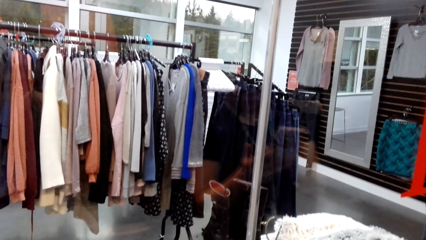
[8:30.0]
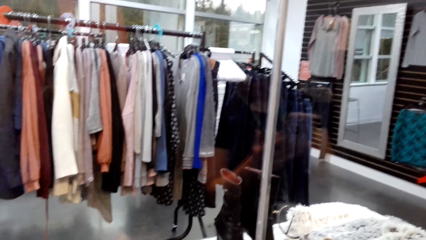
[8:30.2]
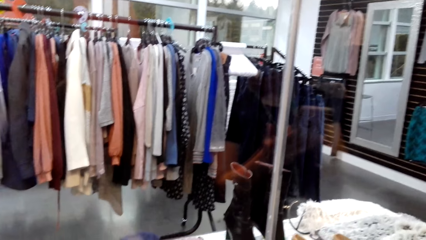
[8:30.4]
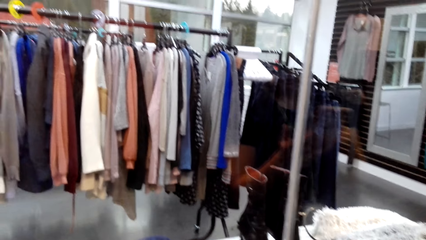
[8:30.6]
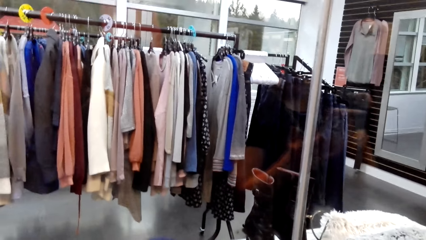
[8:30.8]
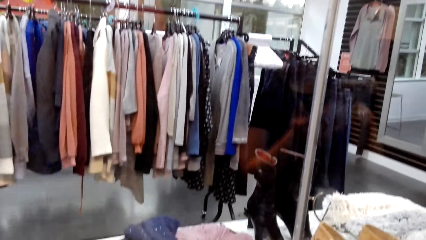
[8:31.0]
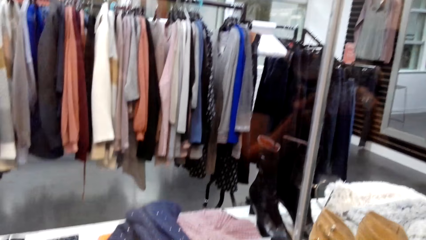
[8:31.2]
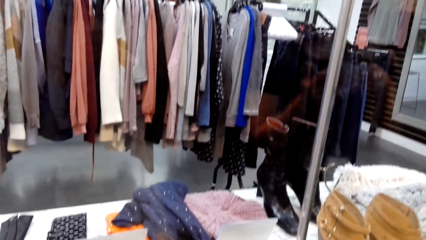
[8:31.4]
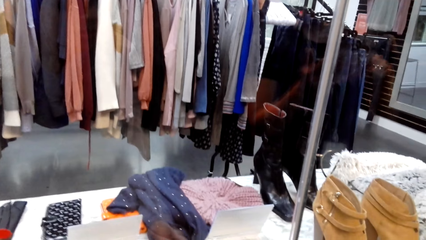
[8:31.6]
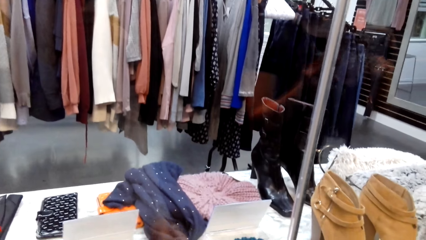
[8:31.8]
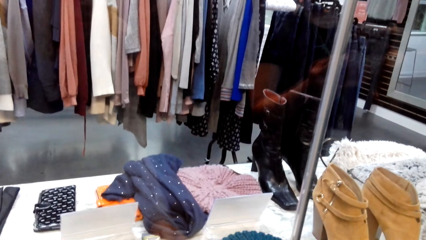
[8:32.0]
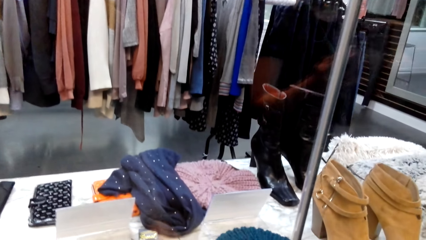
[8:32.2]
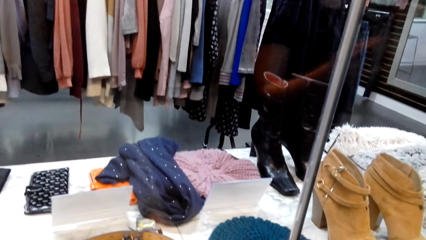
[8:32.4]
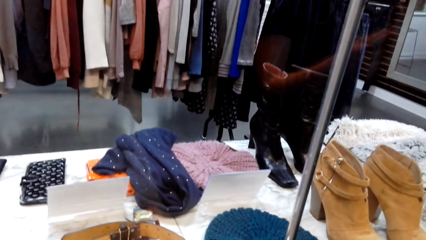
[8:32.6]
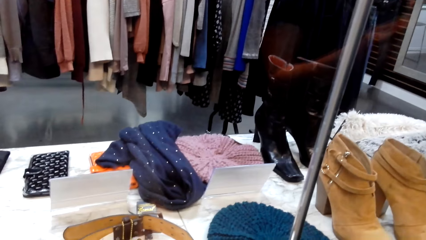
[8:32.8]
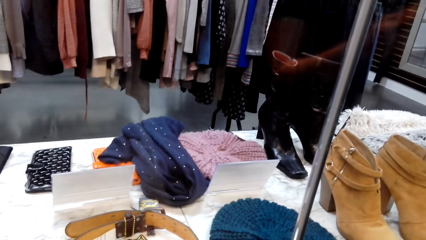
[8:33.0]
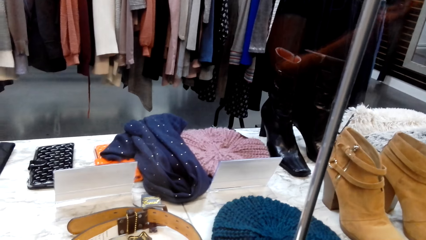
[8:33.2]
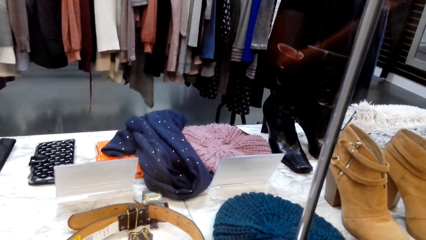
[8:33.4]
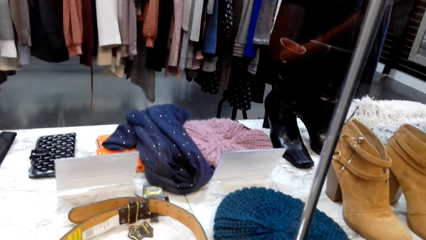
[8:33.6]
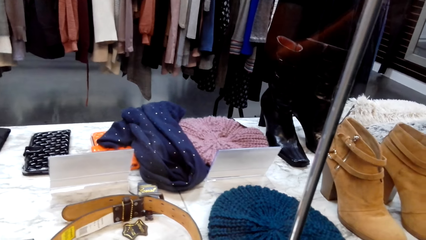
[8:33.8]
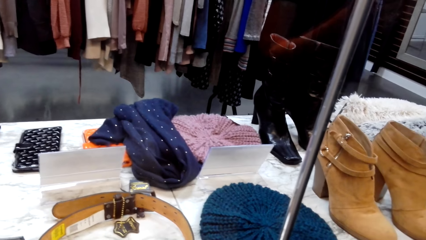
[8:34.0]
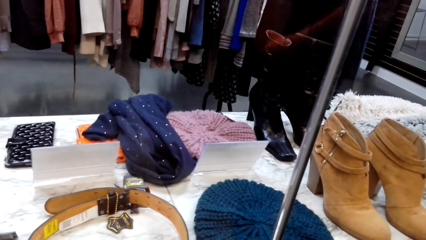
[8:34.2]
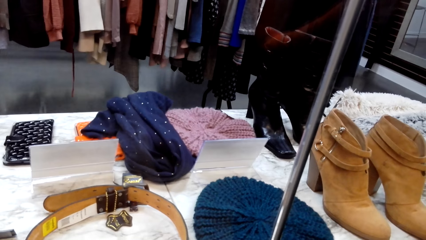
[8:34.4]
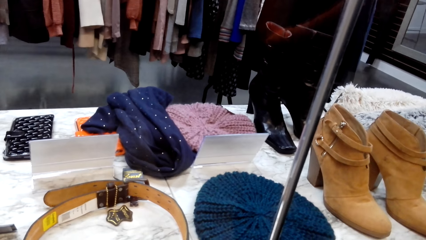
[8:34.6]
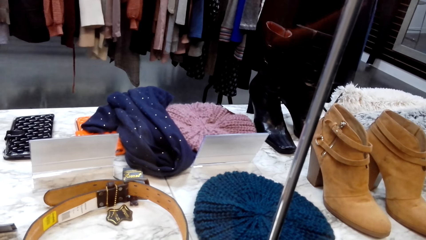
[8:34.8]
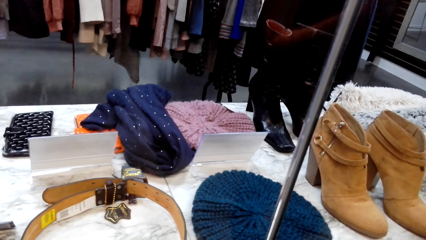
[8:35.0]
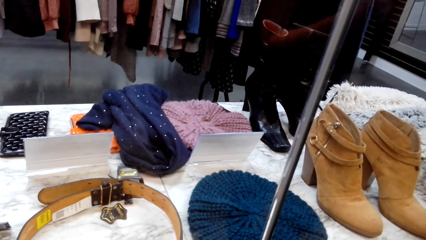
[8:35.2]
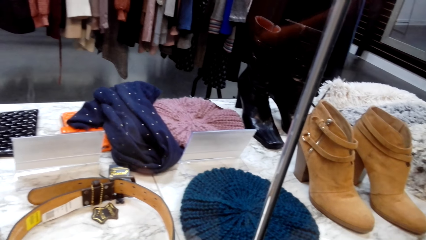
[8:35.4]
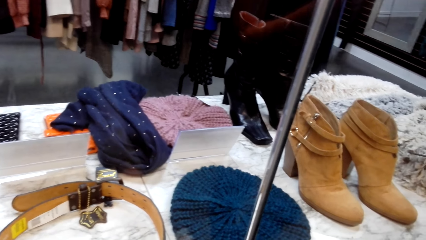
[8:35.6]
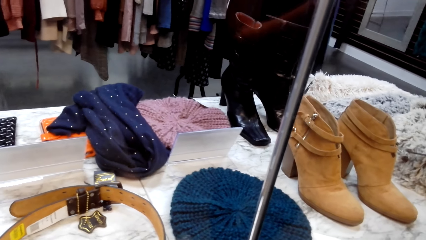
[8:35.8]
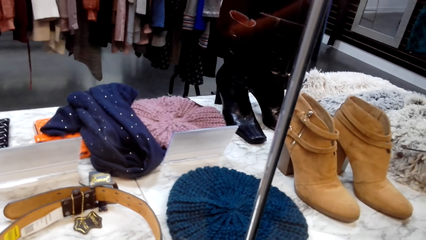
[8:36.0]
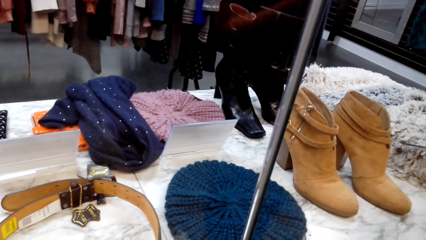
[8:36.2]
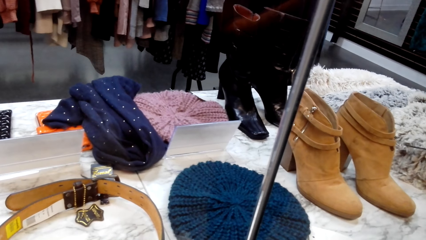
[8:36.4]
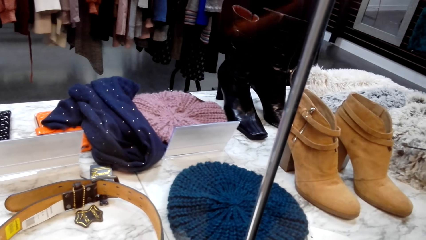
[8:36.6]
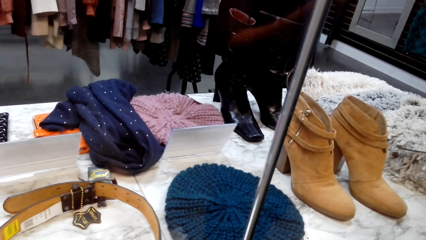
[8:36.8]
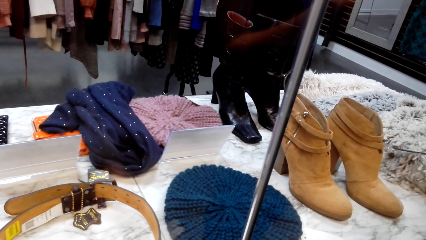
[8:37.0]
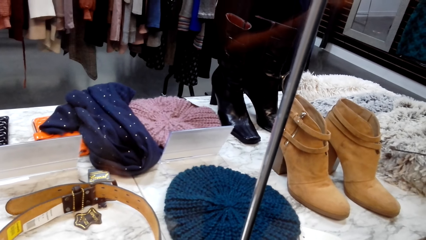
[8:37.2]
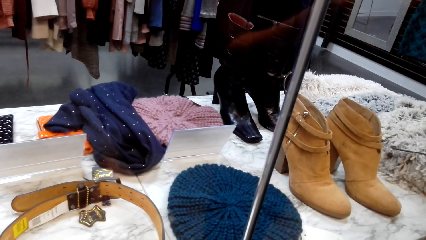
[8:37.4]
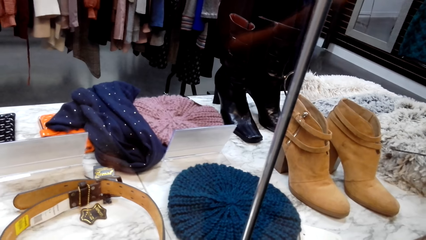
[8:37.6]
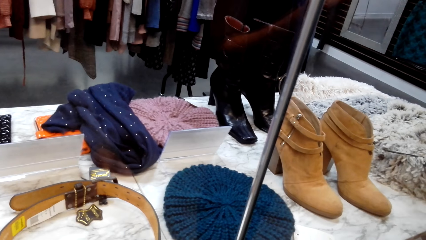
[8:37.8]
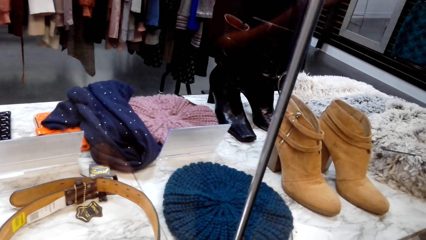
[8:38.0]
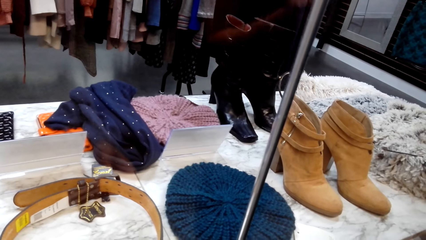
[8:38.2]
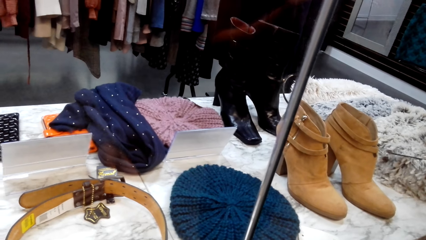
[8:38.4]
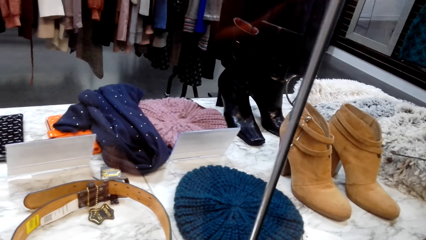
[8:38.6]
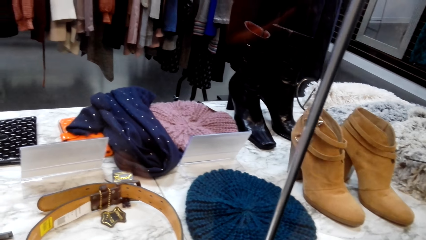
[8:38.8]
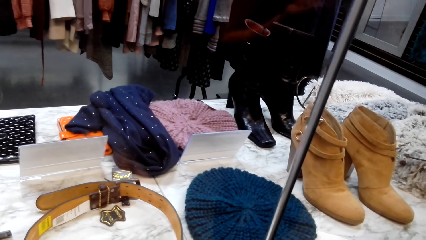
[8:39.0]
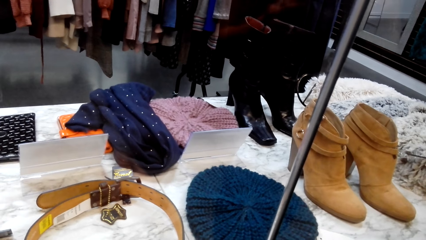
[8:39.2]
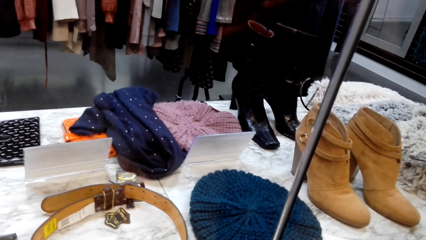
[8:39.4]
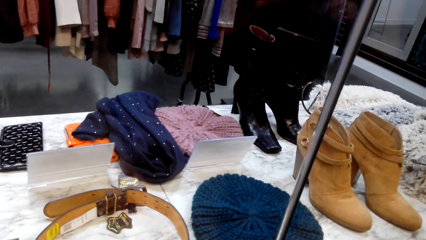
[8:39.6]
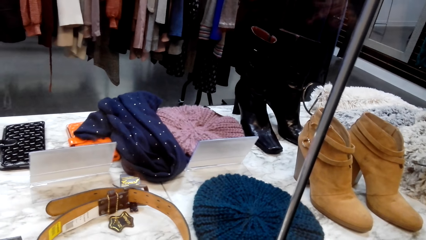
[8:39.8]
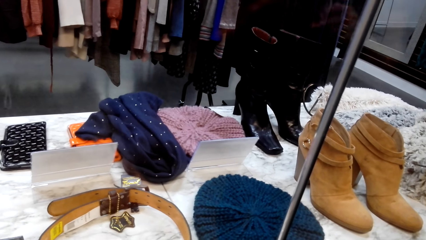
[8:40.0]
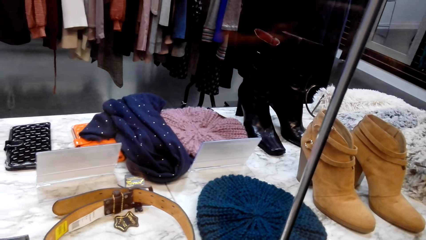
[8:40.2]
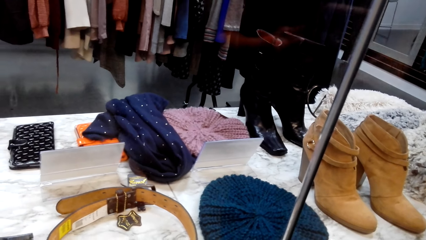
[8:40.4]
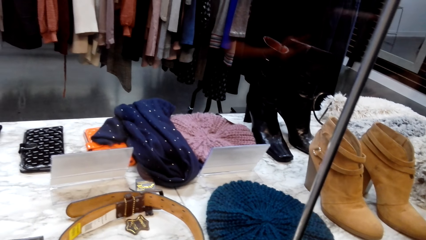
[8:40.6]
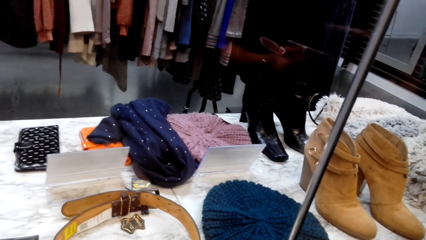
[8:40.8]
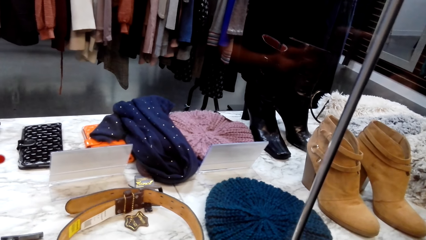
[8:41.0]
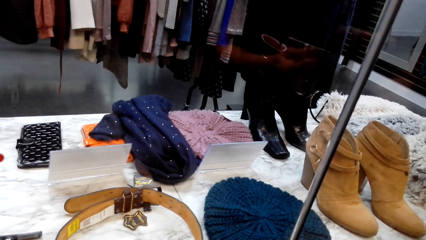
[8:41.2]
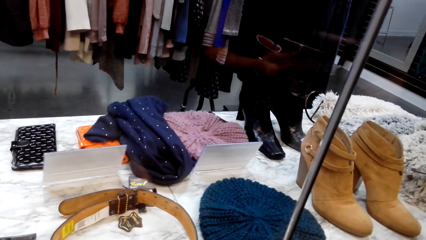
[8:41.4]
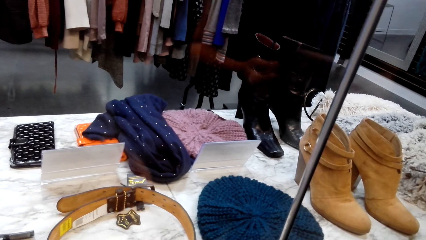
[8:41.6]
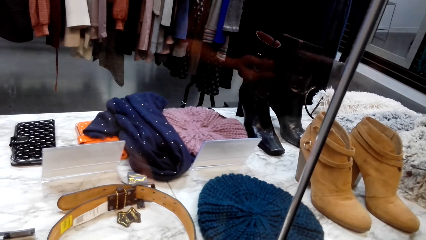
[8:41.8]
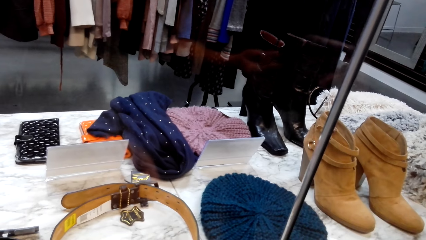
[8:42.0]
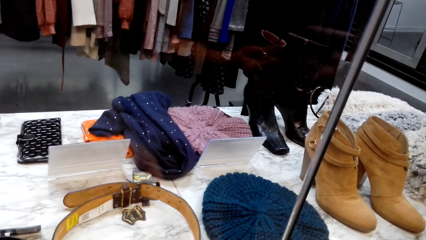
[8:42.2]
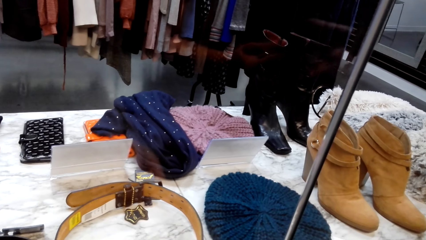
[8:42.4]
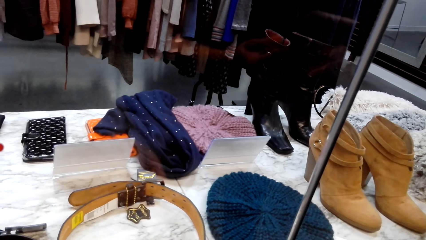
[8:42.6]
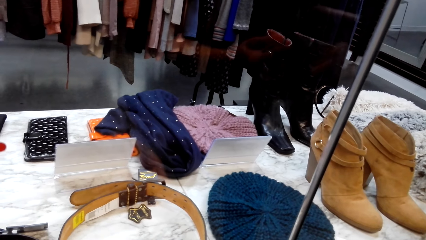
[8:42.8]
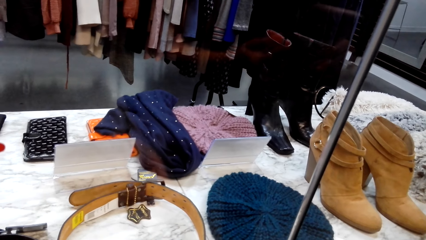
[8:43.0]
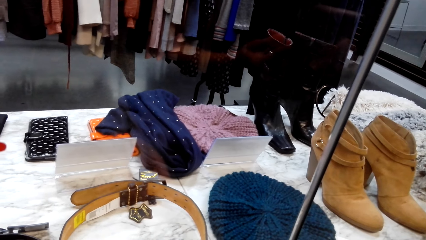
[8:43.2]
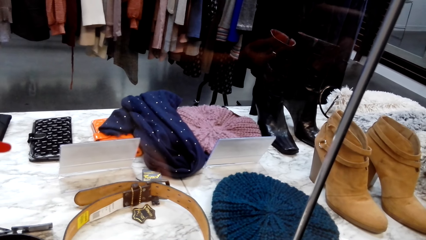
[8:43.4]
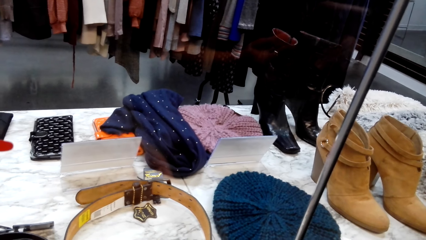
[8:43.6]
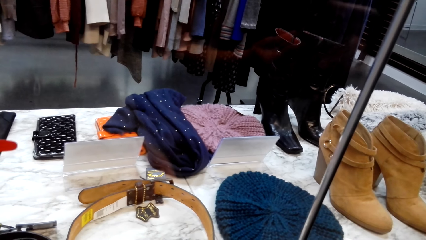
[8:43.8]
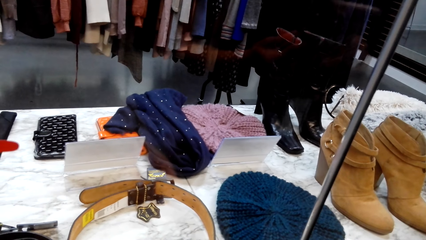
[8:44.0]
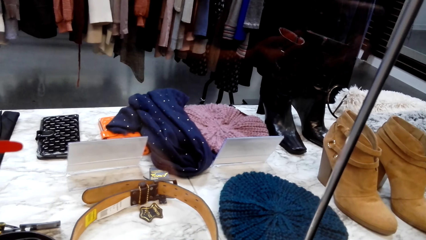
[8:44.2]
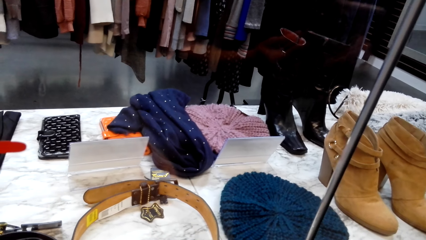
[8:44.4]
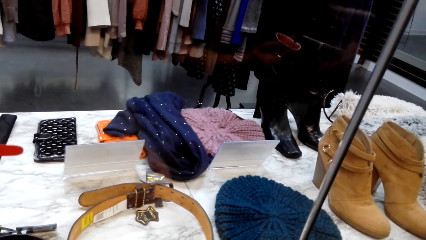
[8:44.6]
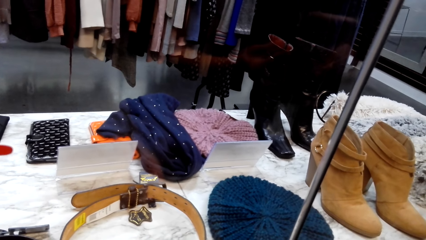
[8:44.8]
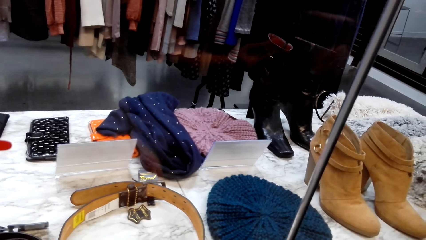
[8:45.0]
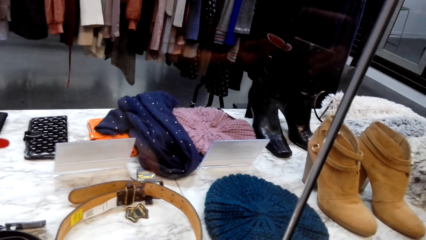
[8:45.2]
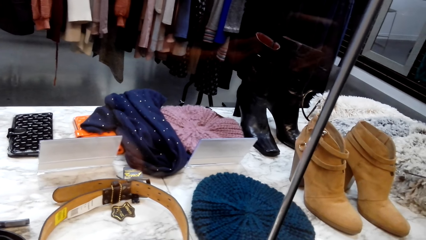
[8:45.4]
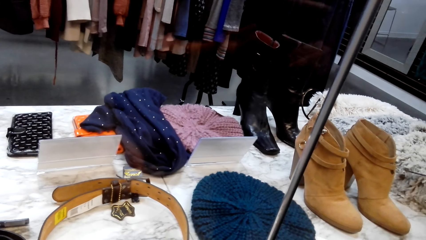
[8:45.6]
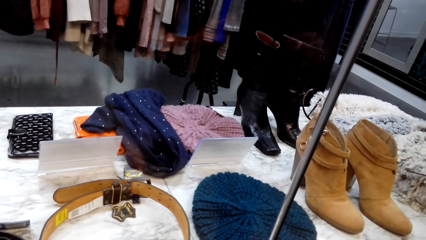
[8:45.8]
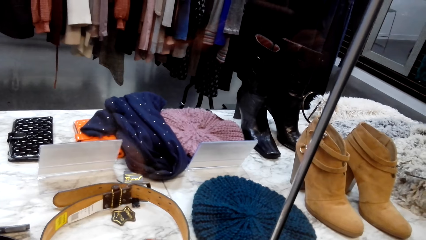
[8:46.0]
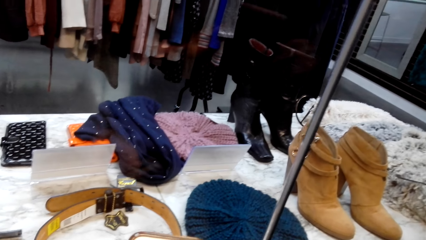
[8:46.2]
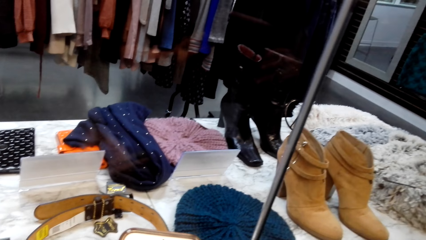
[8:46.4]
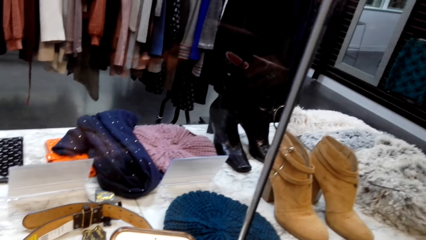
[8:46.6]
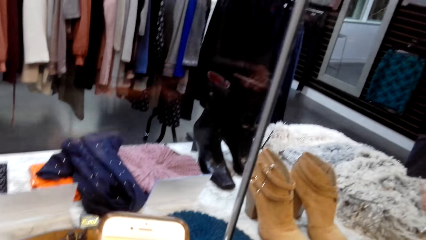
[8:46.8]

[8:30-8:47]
The camera wearer looks at the clothes section.
